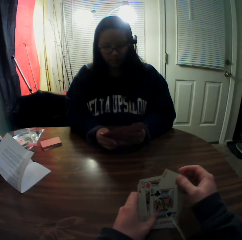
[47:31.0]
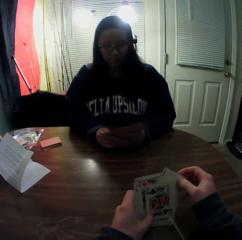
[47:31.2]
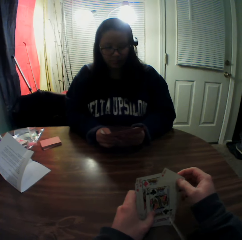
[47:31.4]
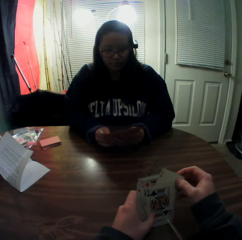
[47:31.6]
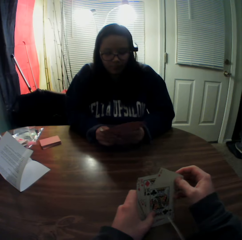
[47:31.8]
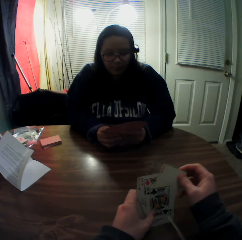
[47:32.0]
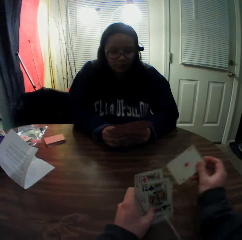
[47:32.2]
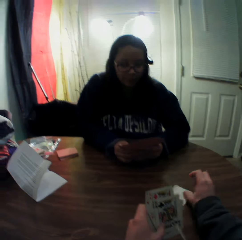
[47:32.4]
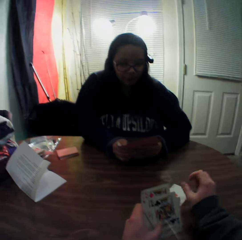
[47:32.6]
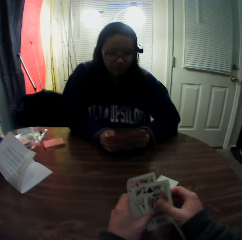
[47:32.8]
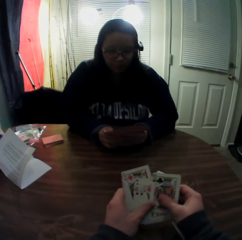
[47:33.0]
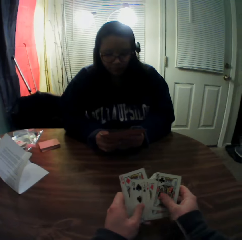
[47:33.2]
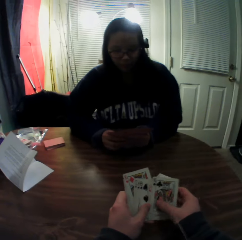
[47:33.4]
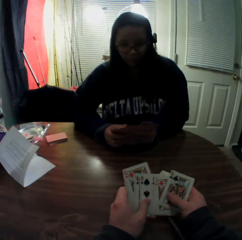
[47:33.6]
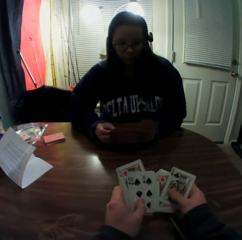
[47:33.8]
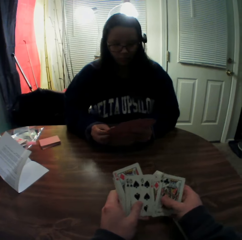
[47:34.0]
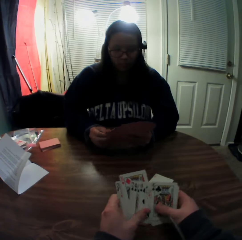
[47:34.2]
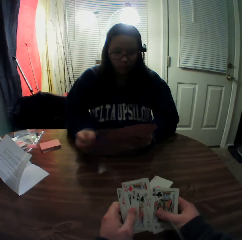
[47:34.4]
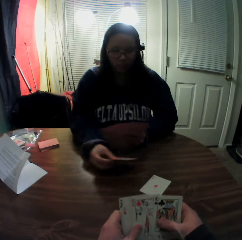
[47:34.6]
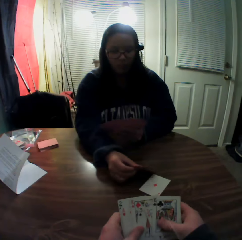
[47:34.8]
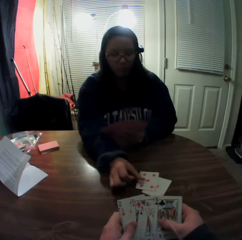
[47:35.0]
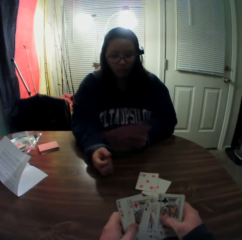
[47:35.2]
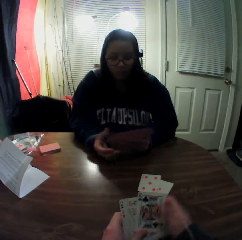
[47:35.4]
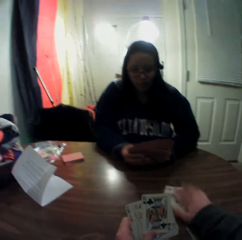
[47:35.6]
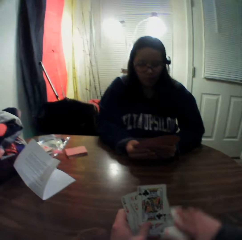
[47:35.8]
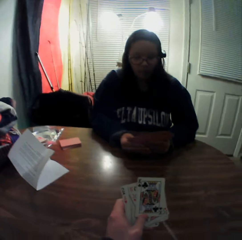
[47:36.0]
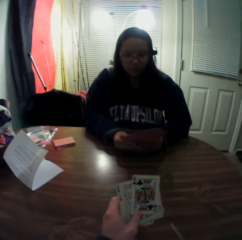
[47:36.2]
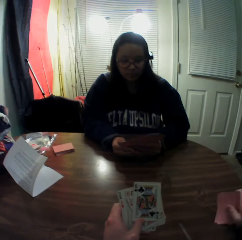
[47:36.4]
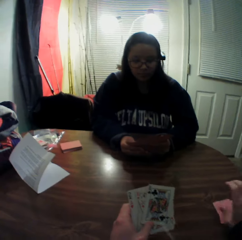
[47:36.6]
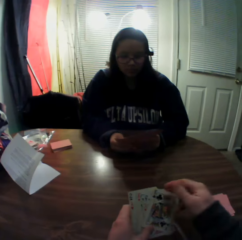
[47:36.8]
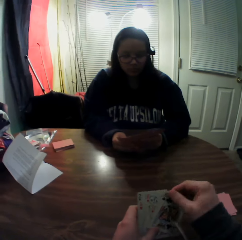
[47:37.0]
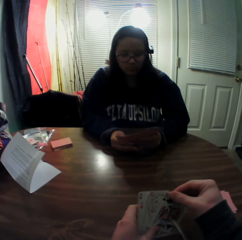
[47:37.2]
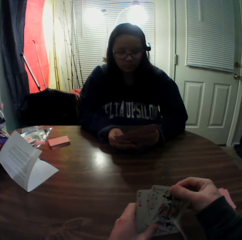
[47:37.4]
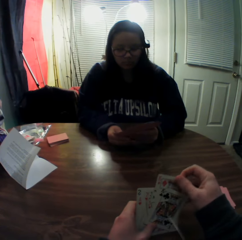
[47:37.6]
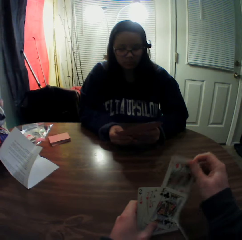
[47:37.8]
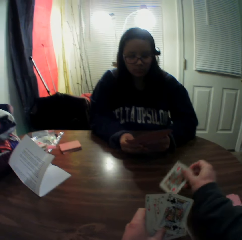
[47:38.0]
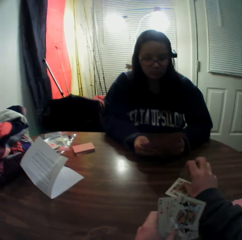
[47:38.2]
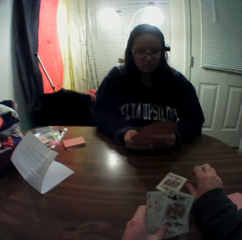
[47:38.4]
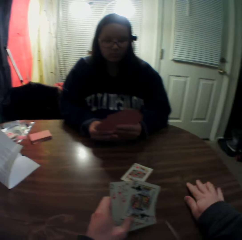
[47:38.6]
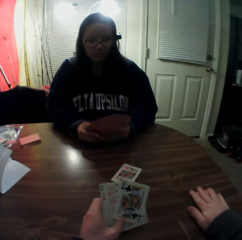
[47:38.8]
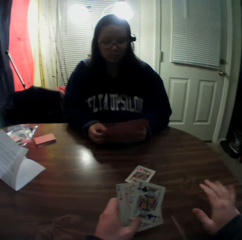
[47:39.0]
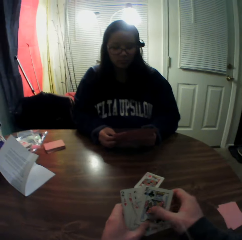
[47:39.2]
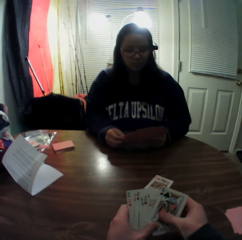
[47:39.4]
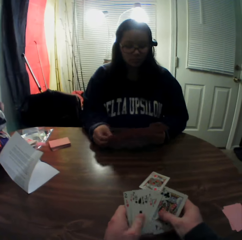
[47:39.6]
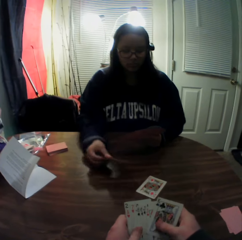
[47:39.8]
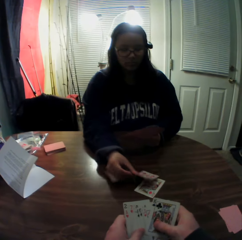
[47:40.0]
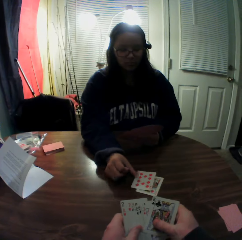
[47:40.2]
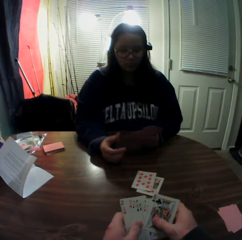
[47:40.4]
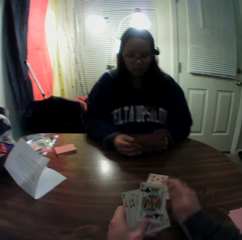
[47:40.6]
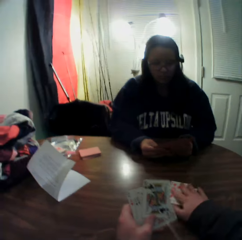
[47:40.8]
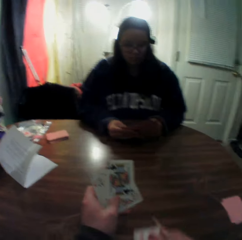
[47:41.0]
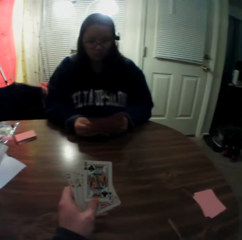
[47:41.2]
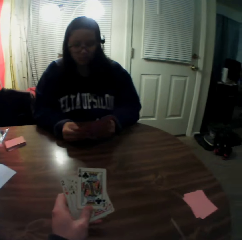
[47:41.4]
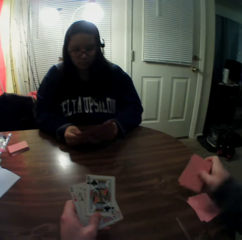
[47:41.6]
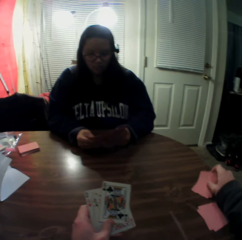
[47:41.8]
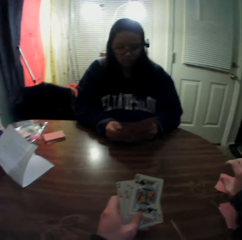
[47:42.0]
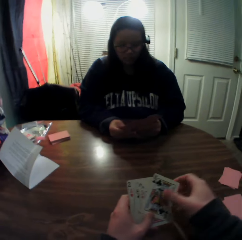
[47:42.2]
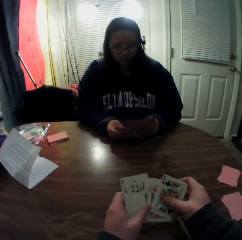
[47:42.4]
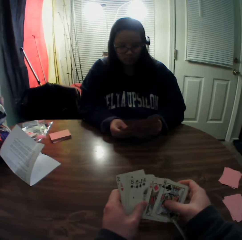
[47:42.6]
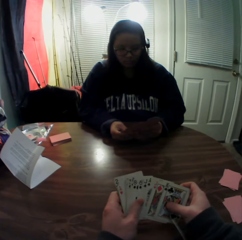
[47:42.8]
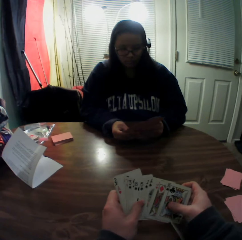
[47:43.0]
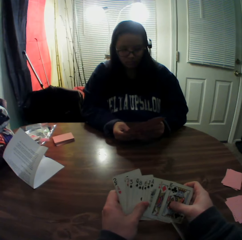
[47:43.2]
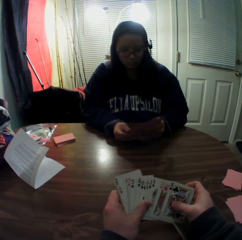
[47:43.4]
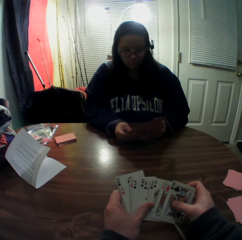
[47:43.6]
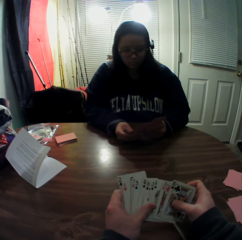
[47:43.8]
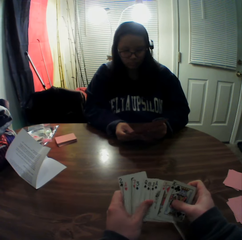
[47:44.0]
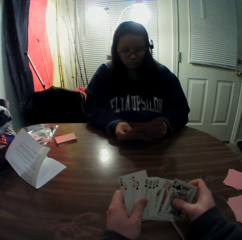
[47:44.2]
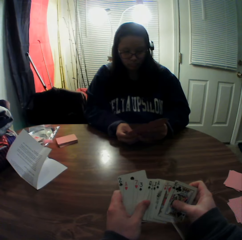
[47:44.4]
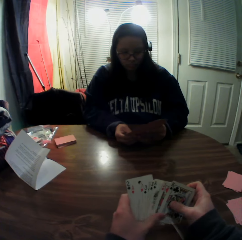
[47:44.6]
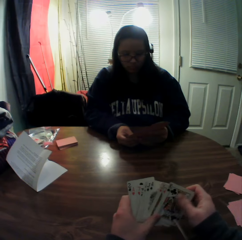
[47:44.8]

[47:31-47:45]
The camera wearer picks a card from the stack of cards in his hands with his right hand. He drops the card onto the table. He flips through the stack of cards in his hands. A woman picks a card from the stack of cards in her hands with her right hand. The woman places the card onto the table. The camera wearer slides the playing cards on the table. He packs the stack of cards on the table with his right hand. He places the cards onto the table. He picks a card from the stack of cards in his hands with his right hand. He drops the card onto the table. He moves the stack of cards on the table with his right hand. The woman picks a card from the stack of cards in her hands with her right hand. The woman places the card onto the table. The camera wearer packs the stack of cards on the table with his right hand. He slides the playing cards on the table. He places the cards onto the table. He flips through the stack of cards in his hands.

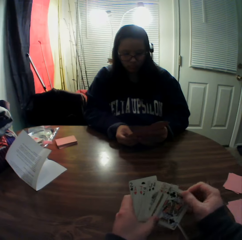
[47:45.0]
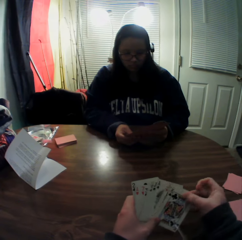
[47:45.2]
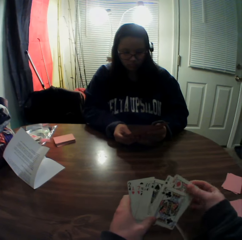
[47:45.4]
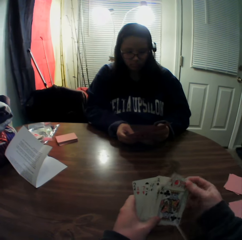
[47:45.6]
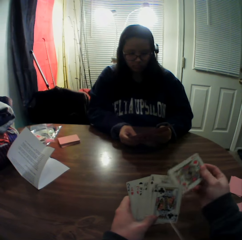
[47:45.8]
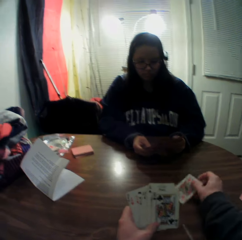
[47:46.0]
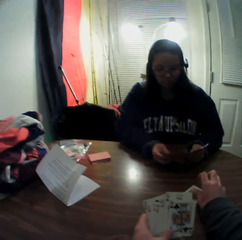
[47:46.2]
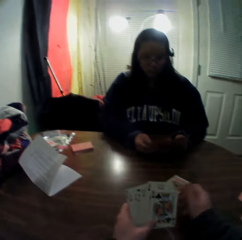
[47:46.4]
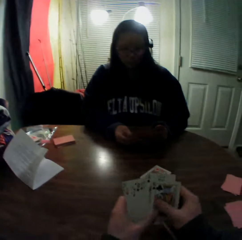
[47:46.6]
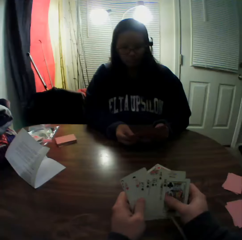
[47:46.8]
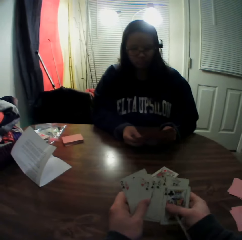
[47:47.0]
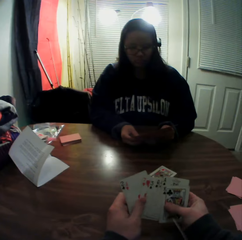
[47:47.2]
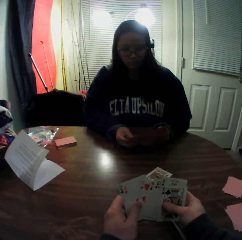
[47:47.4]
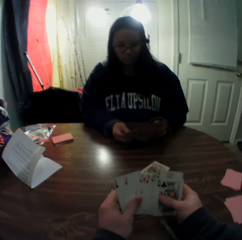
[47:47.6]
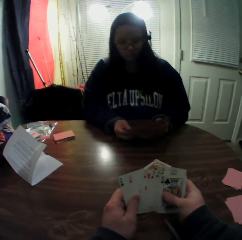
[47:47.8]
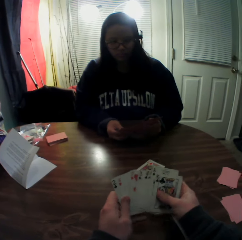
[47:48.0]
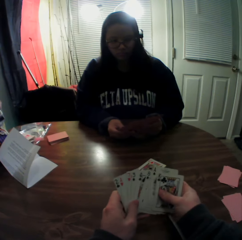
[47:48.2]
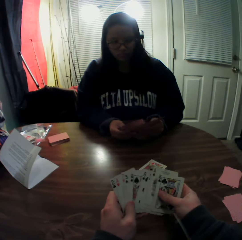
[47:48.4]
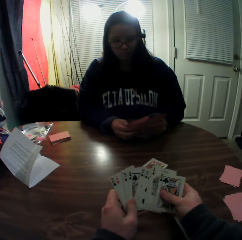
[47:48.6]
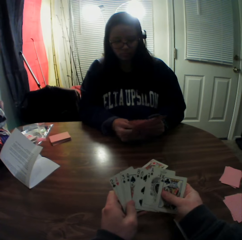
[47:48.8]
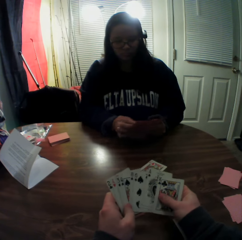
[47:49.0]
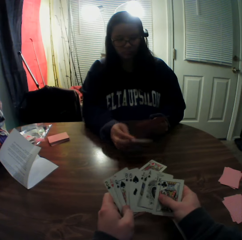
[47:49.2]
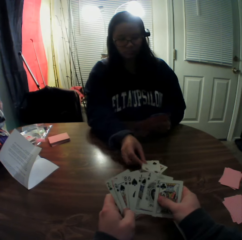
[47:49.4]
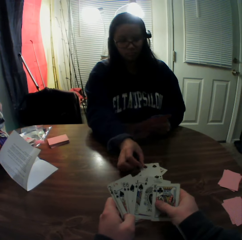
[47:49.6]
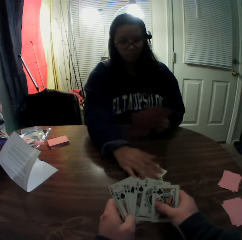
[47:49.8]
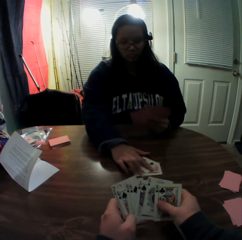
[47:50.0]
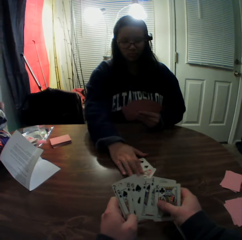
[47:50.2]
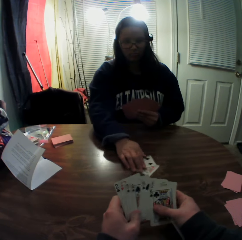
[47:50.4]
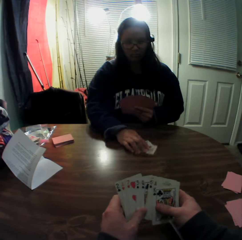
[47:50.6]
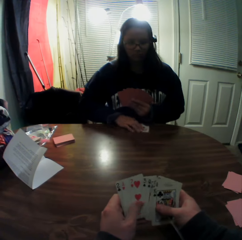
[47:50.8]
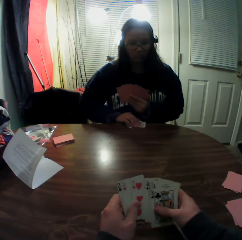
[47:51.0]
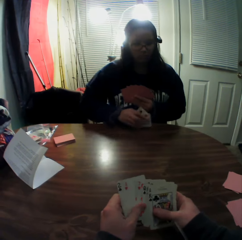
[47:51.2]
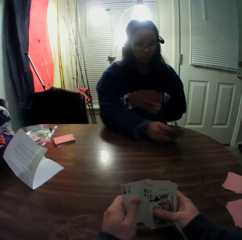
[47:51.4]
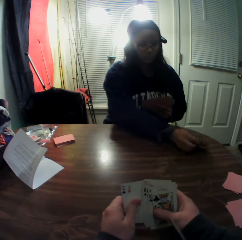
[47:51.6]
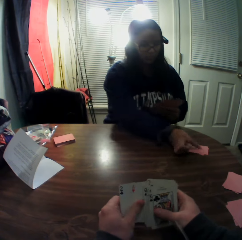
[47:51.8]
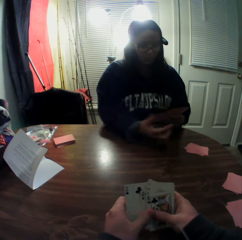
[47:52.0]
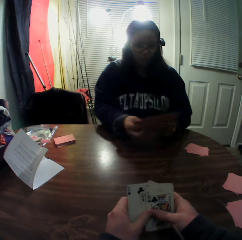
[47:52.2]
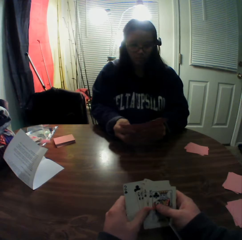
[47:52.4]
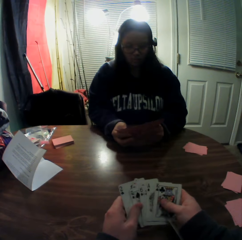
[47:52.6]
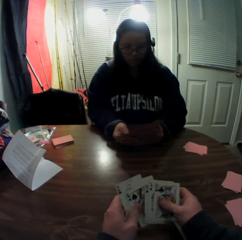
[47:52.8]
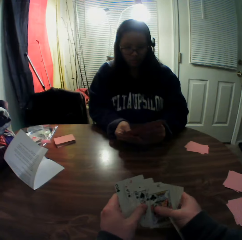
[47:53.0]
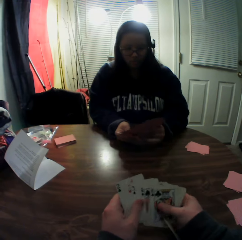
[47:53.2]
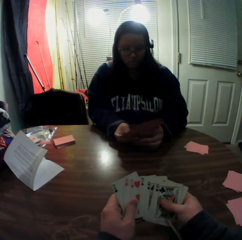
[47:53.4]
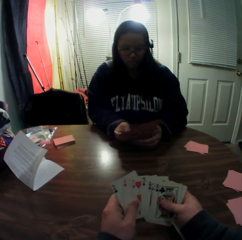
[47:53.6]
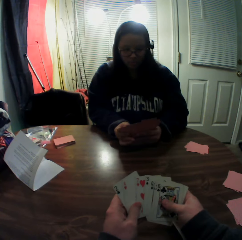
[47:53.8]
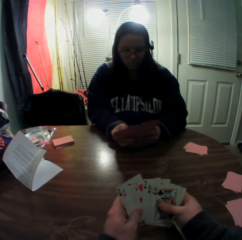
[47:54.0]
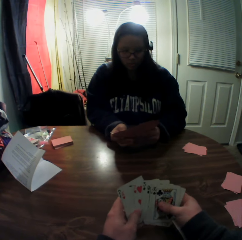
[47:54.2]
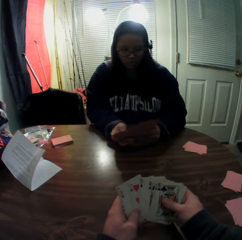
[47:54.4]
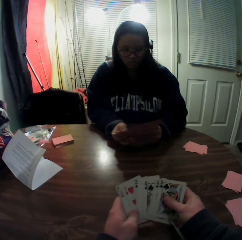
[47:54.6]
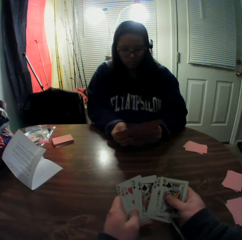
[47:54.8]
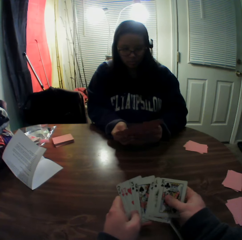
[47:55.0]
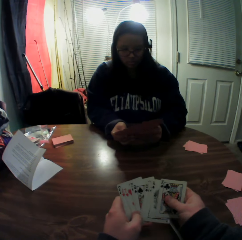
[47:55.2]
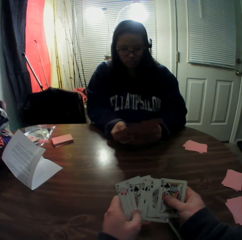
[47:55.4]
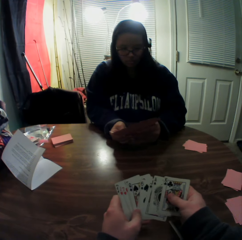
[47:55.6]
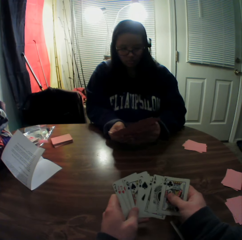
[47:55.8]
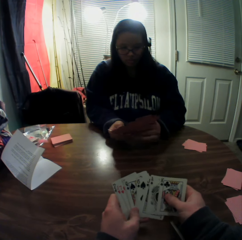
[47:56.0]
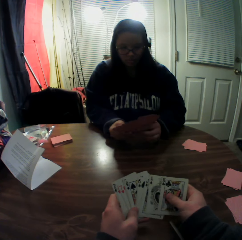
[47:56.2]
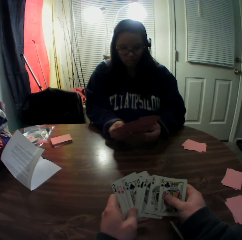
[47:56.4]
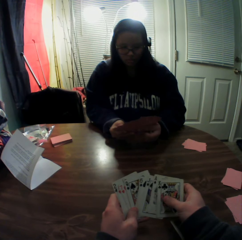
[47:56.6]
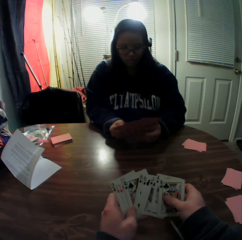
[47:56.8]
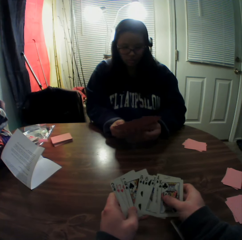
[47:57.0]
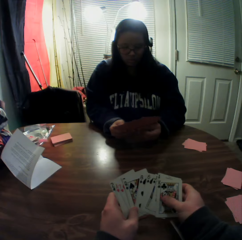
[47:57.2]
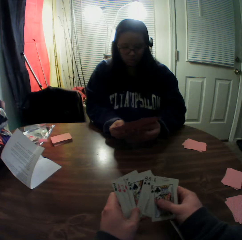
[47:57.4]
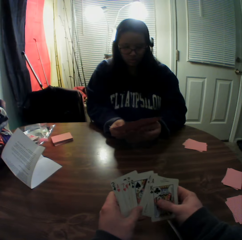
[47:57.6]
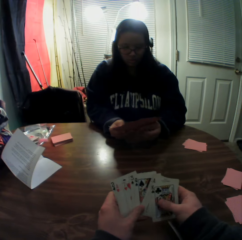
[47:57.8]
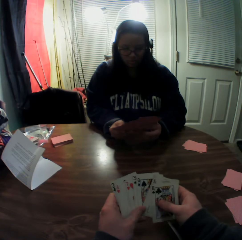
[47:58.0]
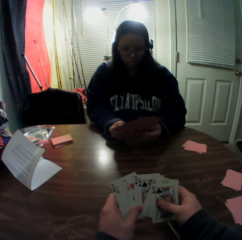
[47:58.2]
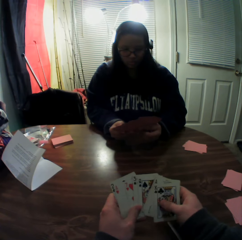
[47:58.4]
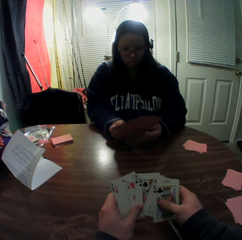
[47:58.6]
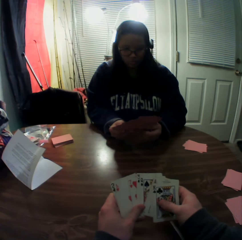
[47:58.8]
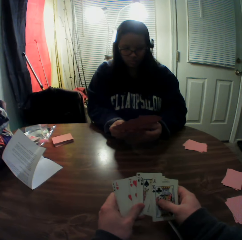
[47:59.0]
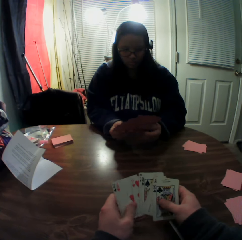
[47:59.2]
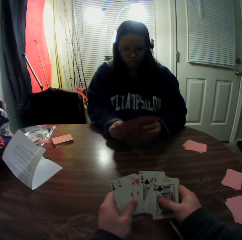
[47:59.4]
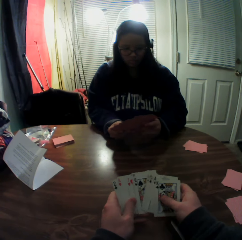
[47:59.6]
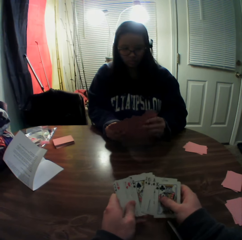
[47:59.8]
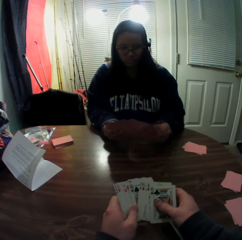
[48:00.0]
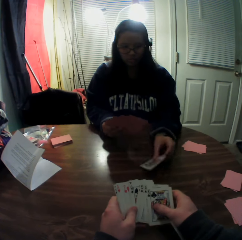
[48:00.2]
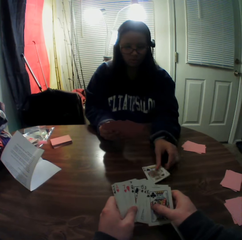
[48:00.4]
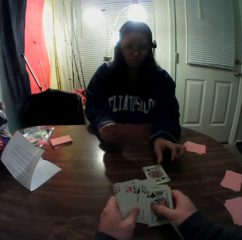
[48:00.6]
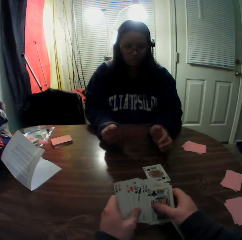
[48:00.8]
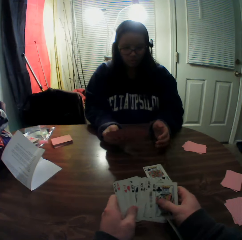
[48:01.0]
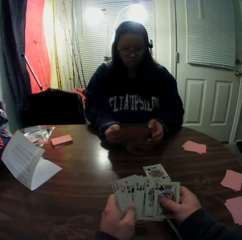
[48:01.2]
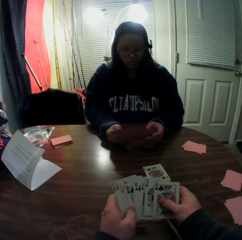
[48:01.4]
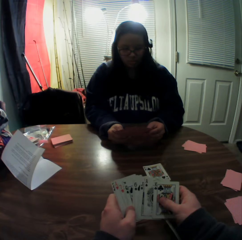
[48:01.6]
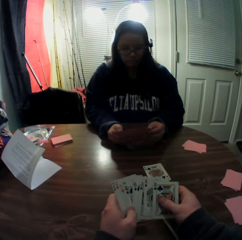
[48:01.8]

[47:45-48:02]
The camera wearer picks a card from the stack of cards in his hands with his right hand. He drops the card onto the table. He flips through the stack of cards in his hands. A woman picks a card from the stack of cards in her hands with her right hand. She places the card onto the table. She packs the stack of cards on the table with her right hand. She slides the playing cards on the table, picks the playing cards from the table, and drops the cards onto the table. She picks a card from the stack of cards in her hands with her left hand and places the card onto the table.
